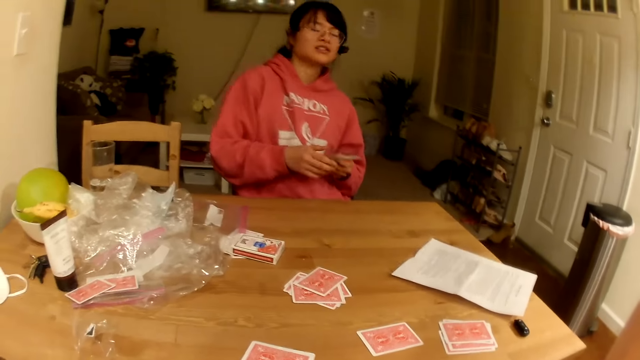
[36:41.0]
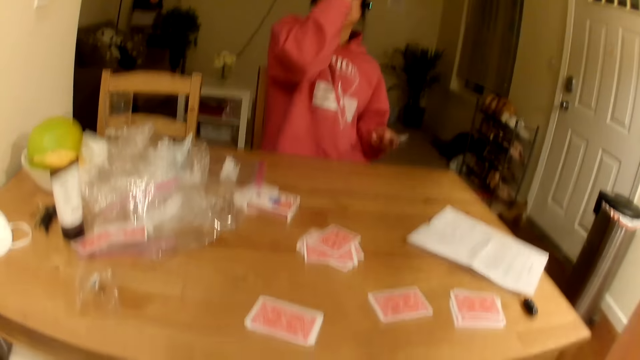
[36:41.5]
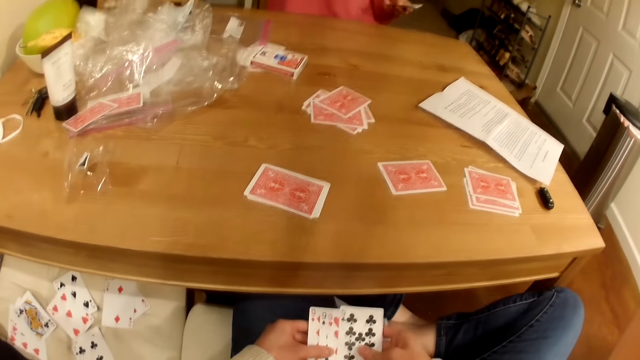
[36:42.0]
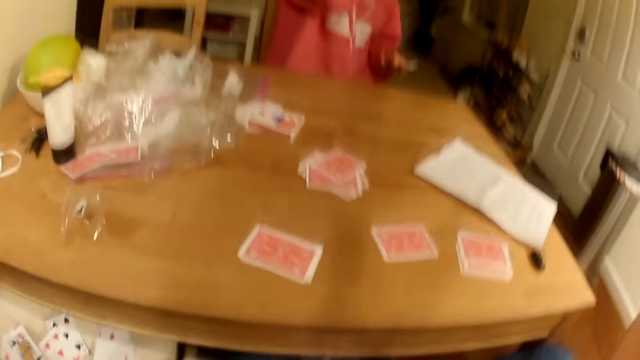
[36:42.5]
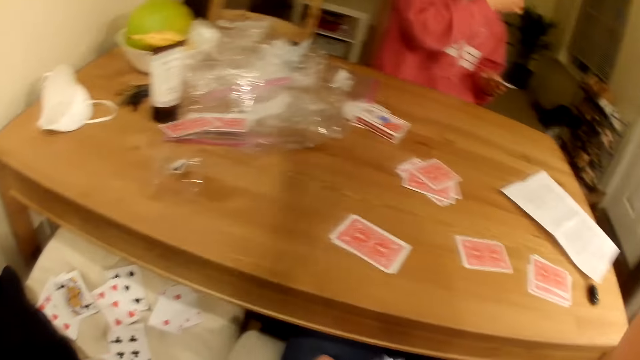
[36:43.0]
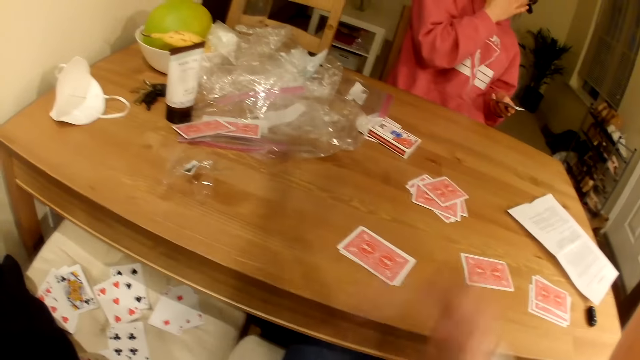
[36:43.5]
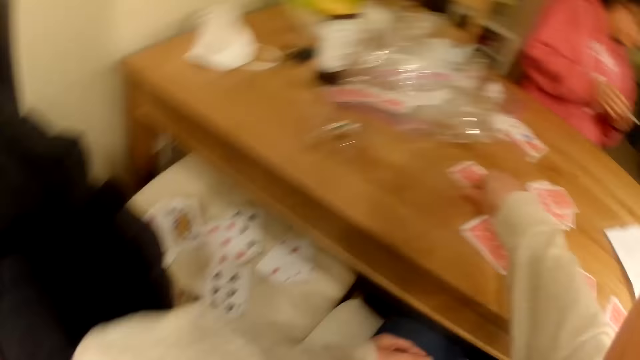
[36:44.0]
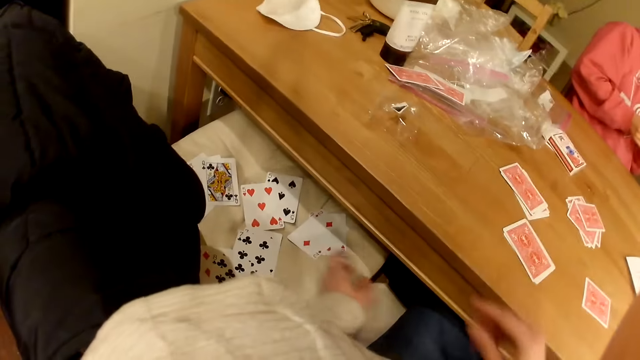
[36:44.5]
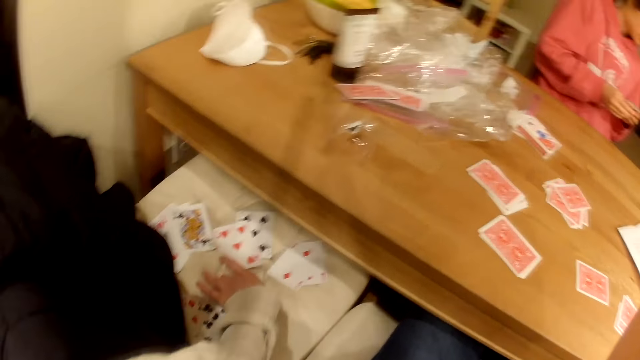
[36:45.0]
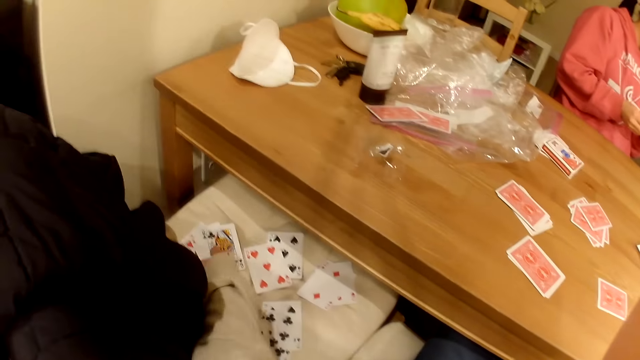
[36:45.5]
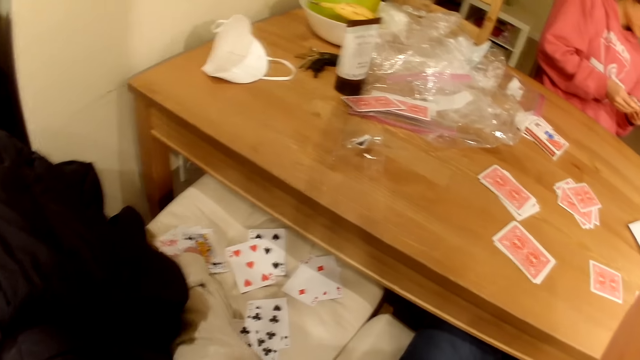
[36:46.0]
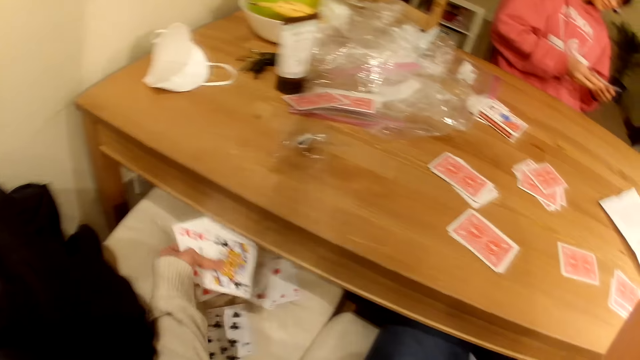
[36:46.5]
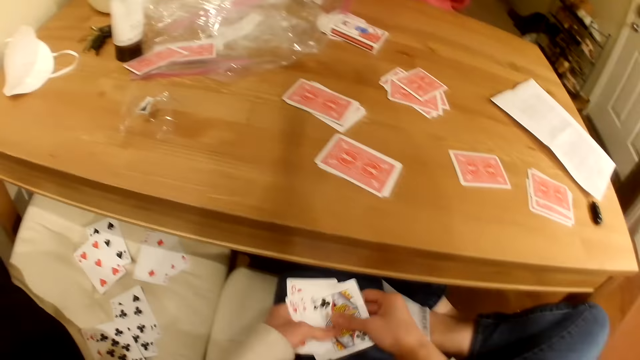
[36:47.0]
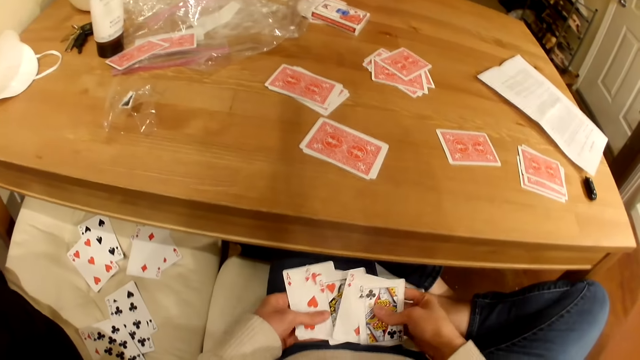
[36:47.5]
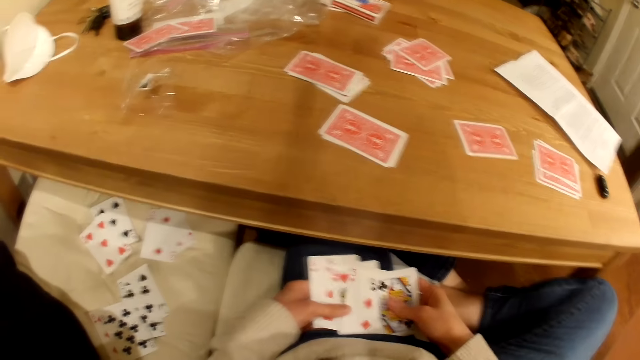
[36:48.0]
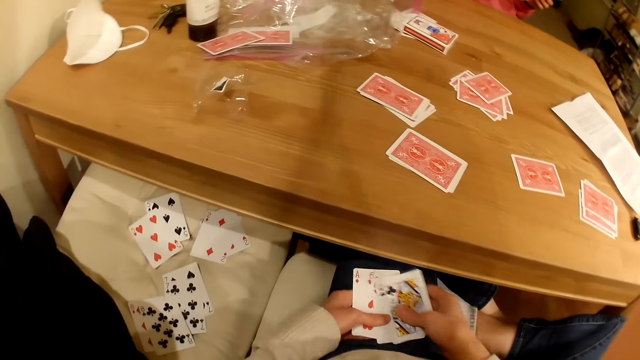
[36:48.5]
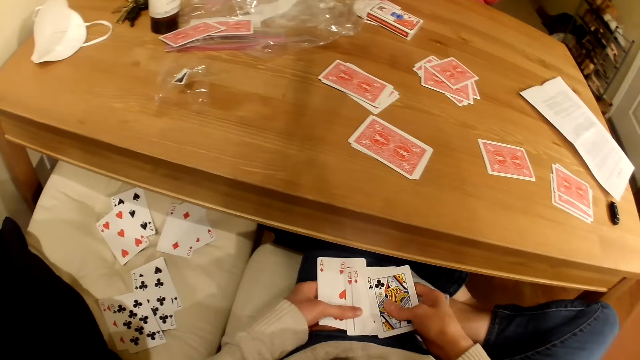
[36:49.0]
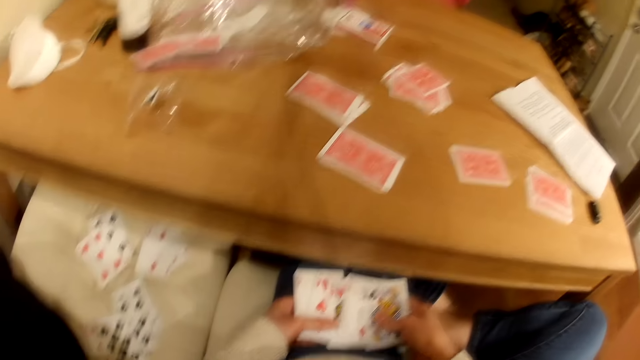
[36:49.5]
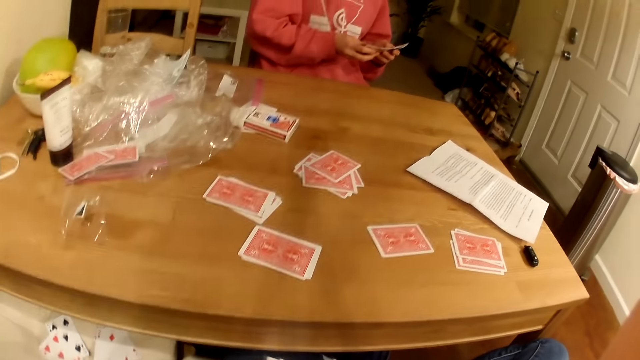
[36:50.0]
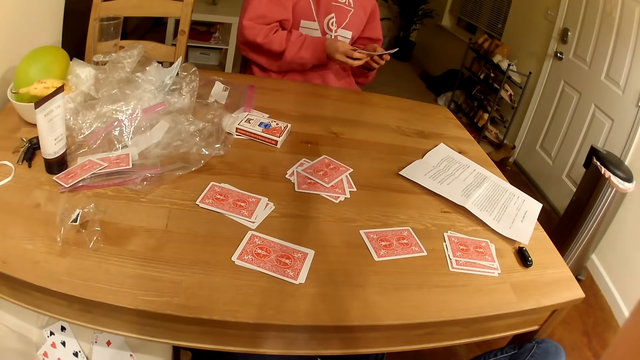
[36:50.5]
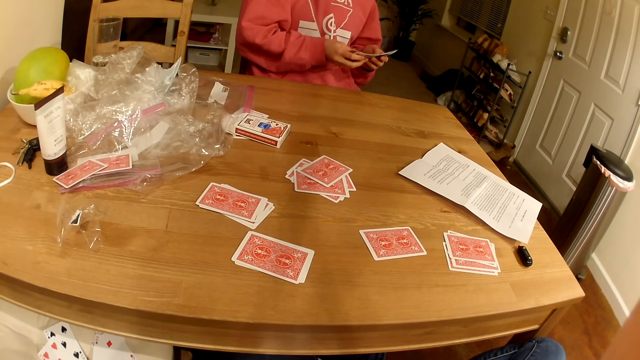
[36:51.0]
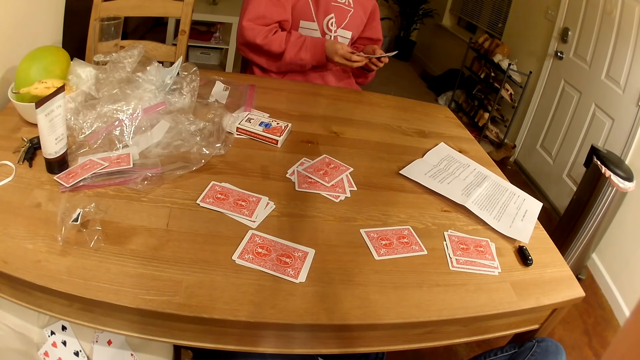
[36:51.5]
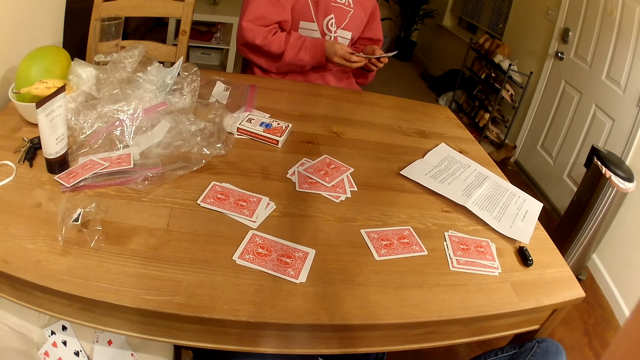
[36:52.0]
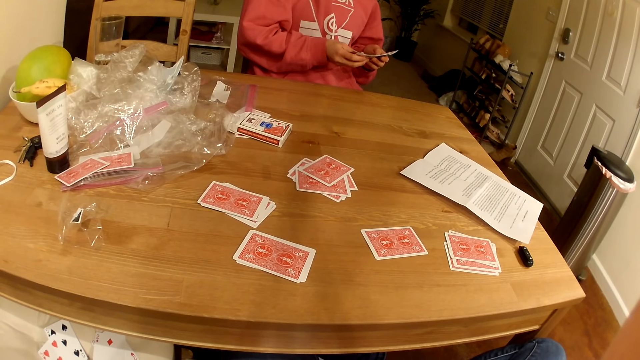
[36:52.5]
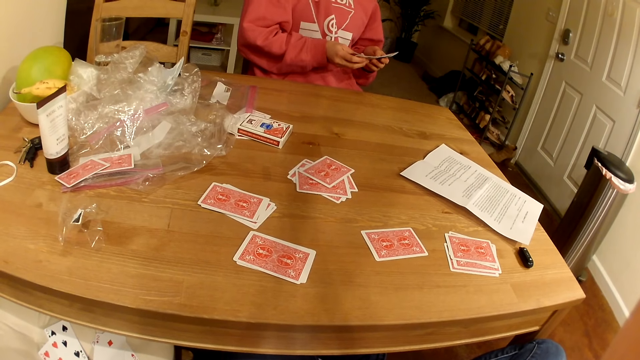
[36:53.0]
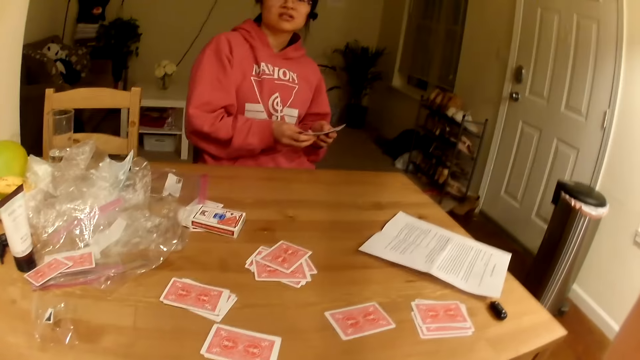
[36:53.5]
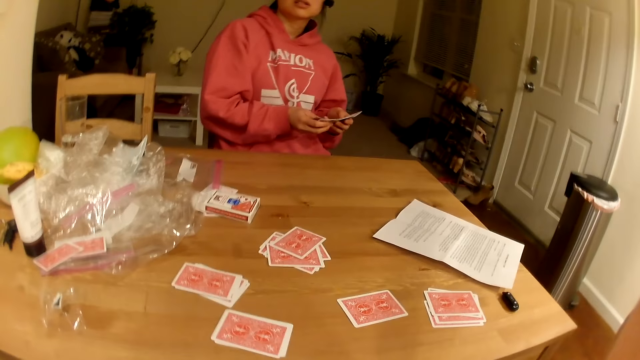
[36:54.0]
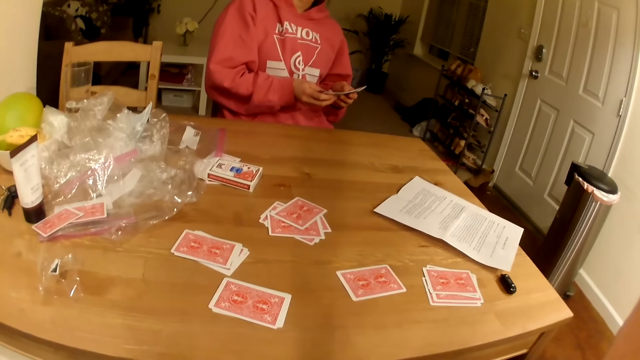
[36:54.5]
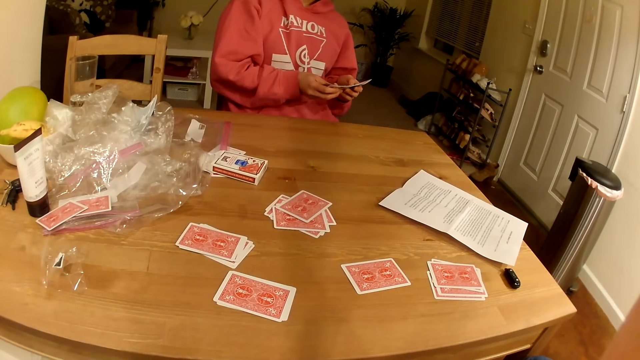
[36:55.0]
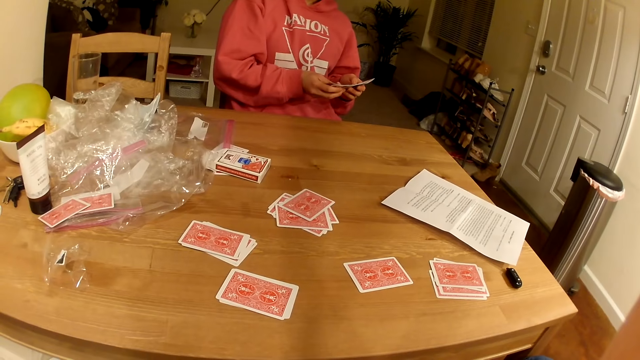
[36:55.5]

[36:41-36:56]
The person touches the hair. The camera wearer places playing cards on the table. They look down at the cards. They pick the playing cards from the seat. They shuffle the playing cards. They look at the person.

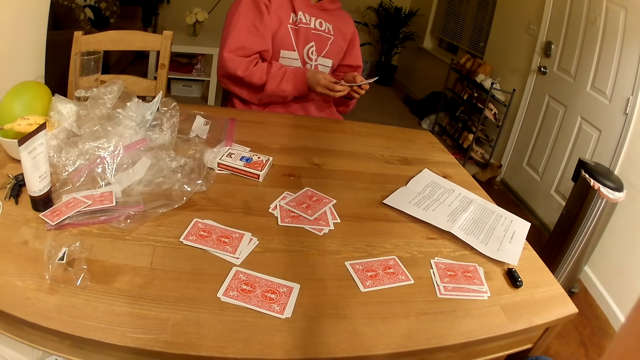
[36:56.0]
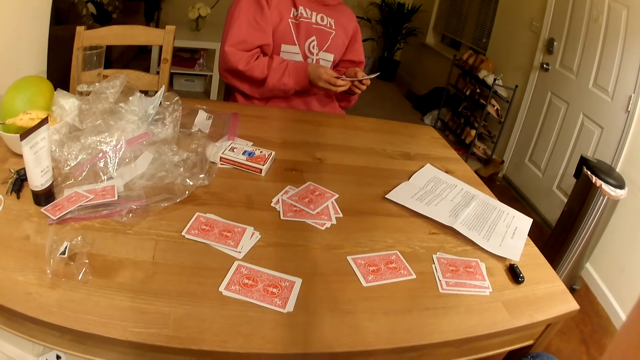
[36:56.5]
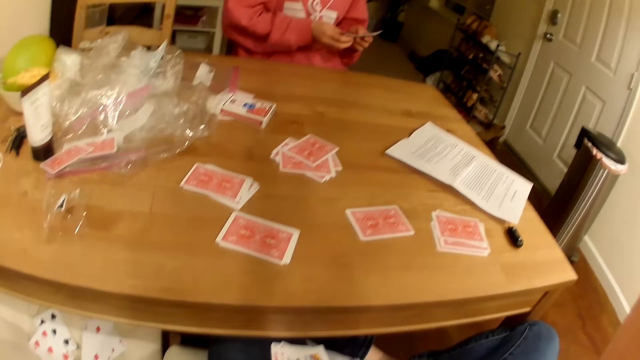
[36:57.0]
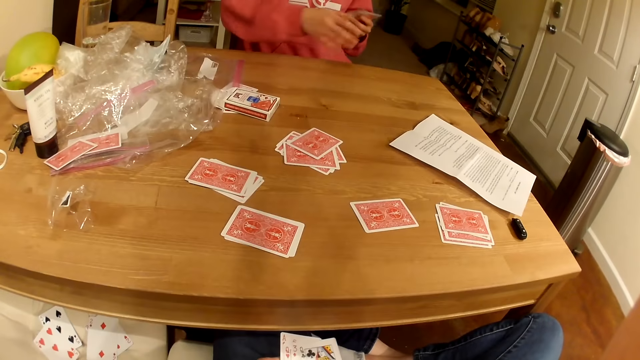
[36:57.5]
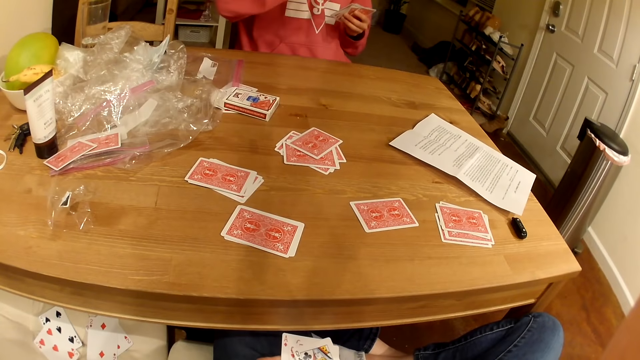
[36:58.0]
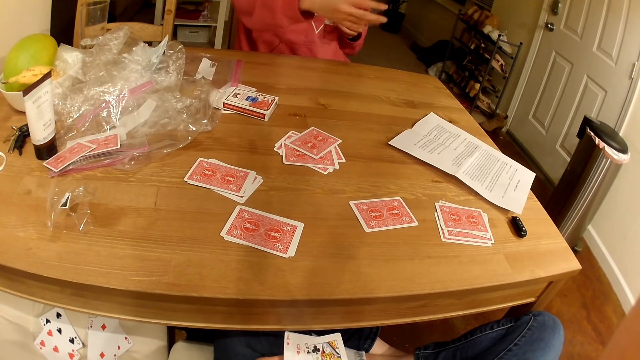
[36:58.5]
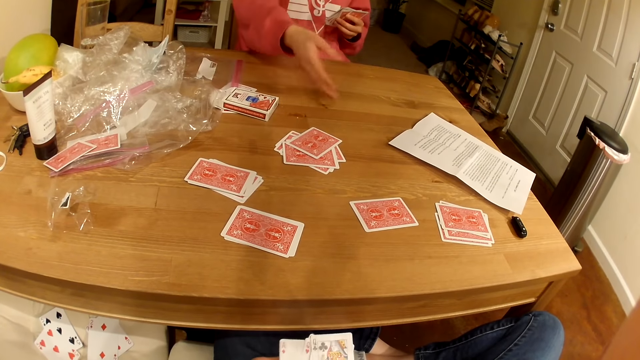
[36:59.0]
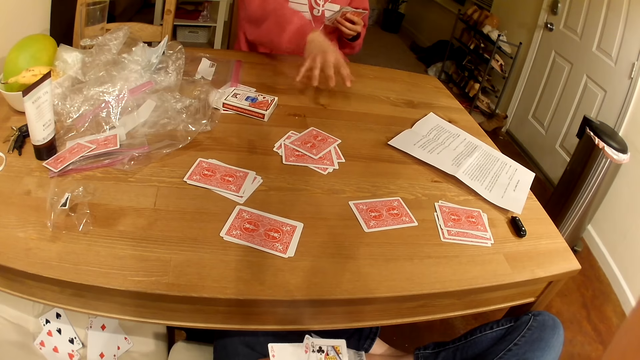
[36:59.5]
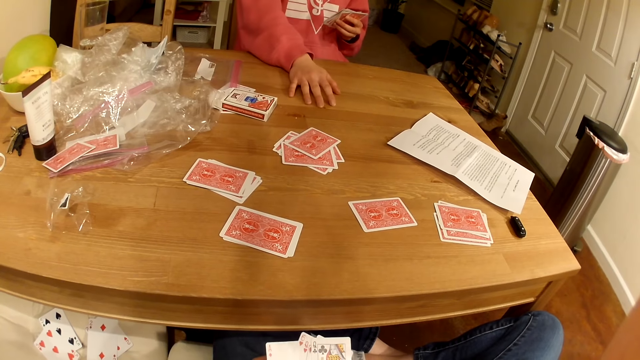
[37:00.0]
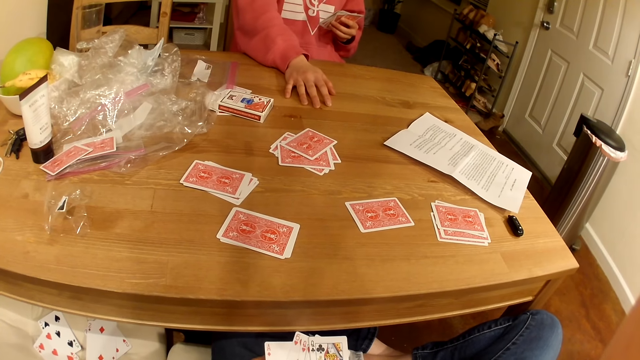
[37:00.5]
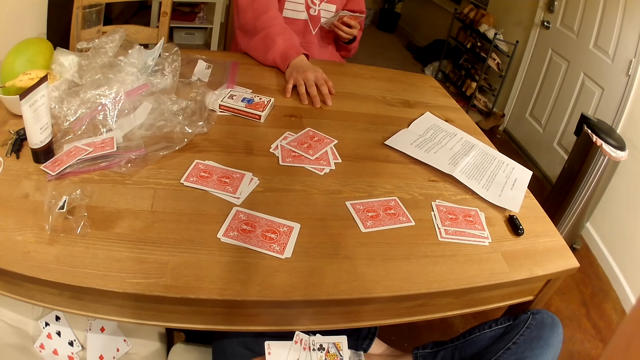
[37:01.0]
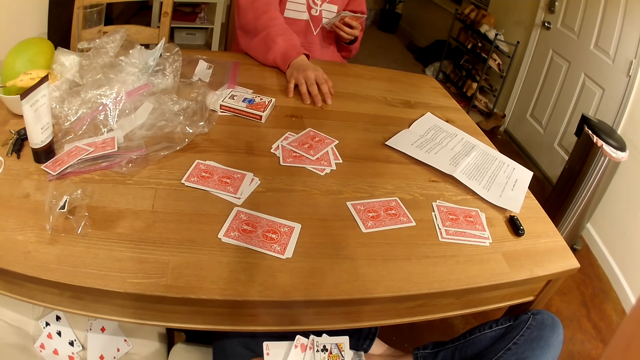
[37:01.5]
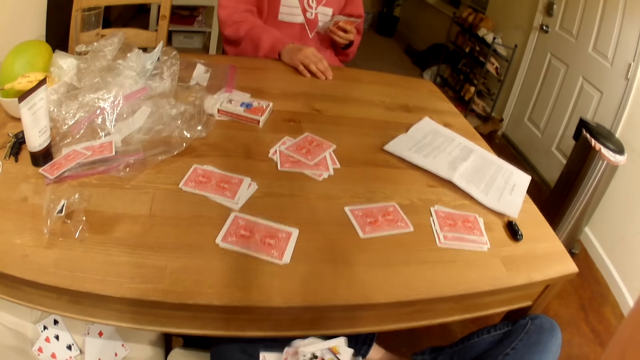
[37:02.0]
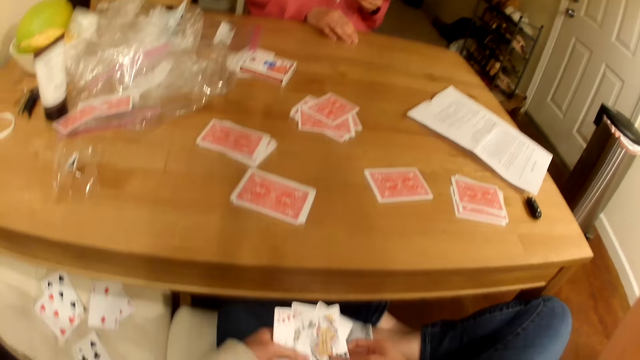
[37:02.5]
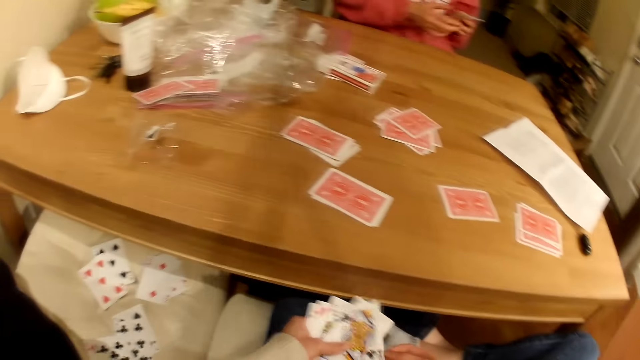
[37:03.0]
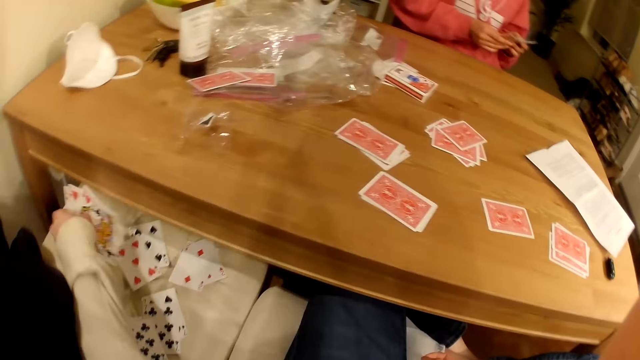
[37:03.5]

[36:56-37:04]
The person gestures with the right hand. The camera wearer places the playing cards on the seat.
